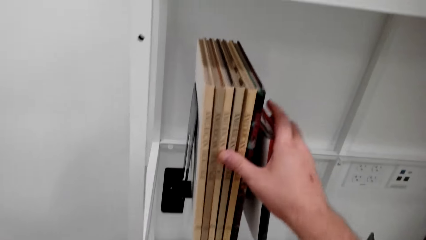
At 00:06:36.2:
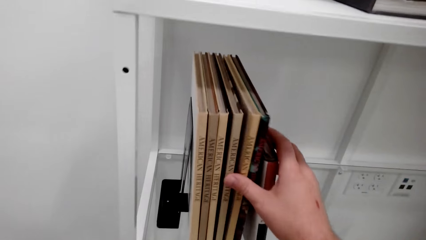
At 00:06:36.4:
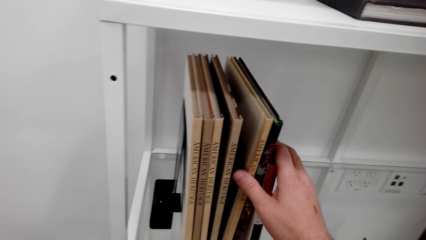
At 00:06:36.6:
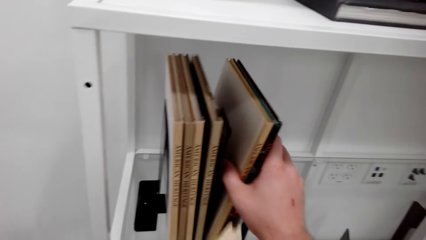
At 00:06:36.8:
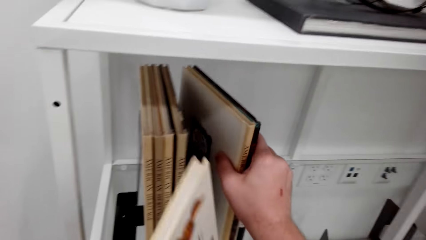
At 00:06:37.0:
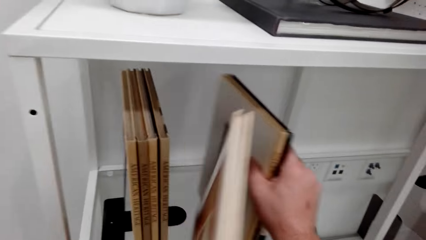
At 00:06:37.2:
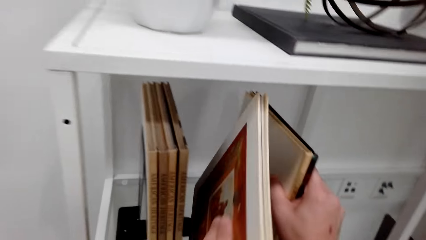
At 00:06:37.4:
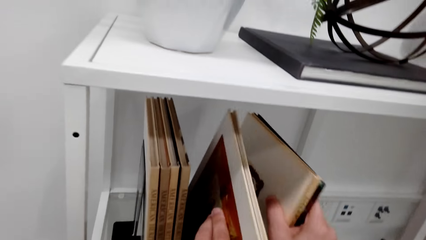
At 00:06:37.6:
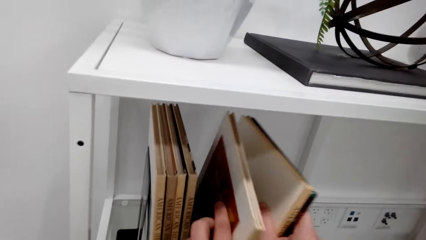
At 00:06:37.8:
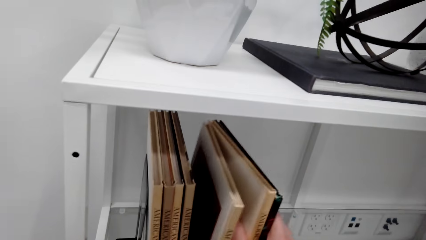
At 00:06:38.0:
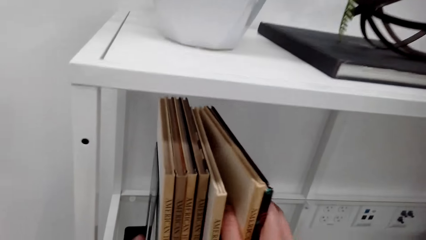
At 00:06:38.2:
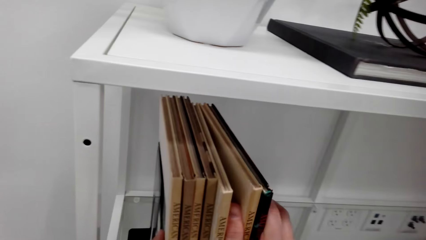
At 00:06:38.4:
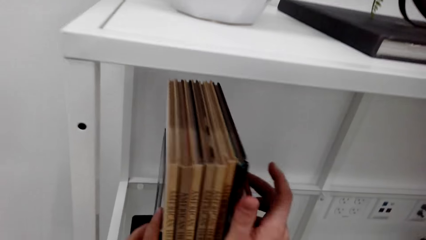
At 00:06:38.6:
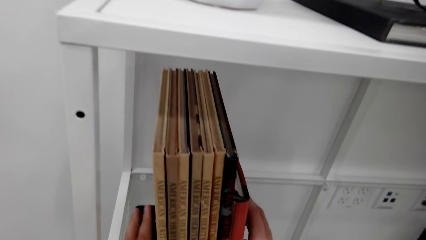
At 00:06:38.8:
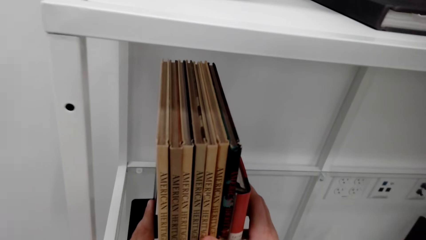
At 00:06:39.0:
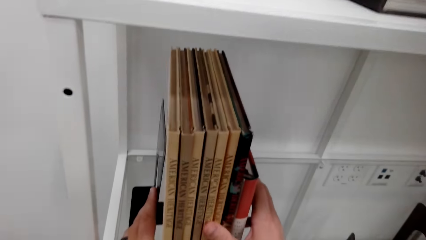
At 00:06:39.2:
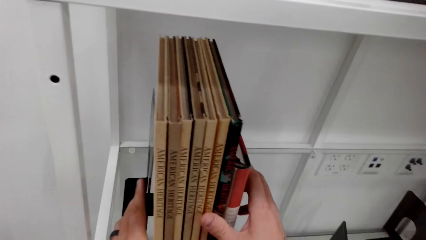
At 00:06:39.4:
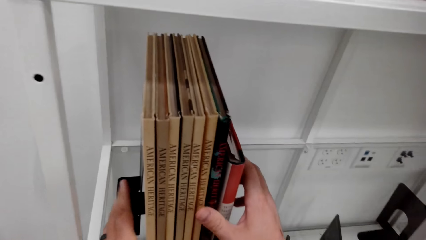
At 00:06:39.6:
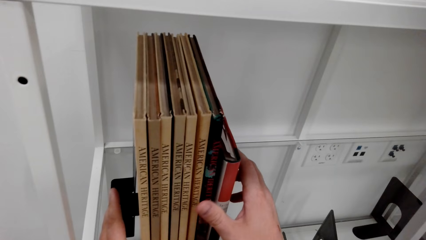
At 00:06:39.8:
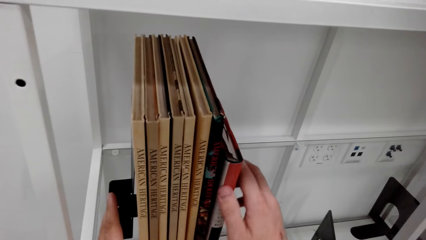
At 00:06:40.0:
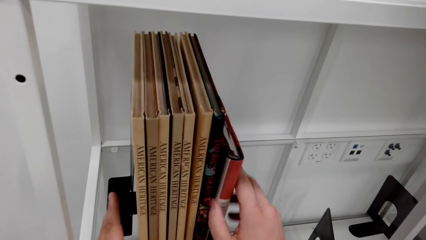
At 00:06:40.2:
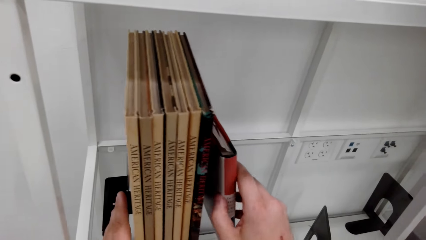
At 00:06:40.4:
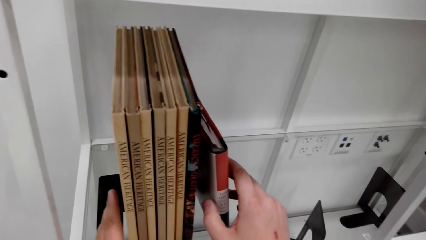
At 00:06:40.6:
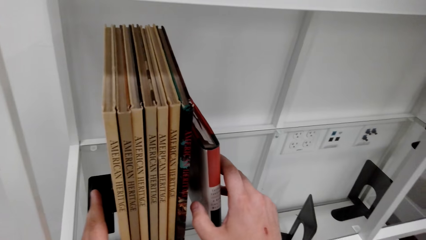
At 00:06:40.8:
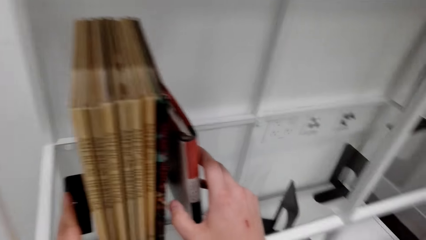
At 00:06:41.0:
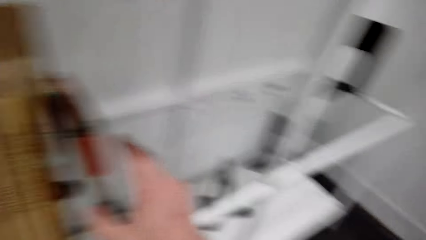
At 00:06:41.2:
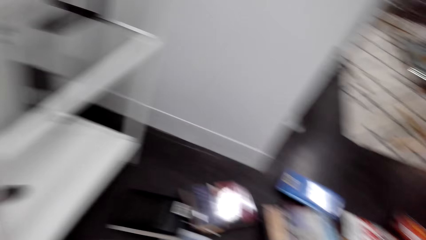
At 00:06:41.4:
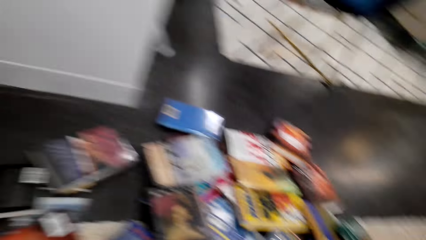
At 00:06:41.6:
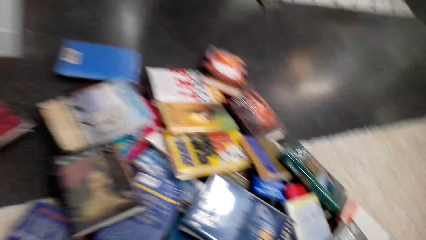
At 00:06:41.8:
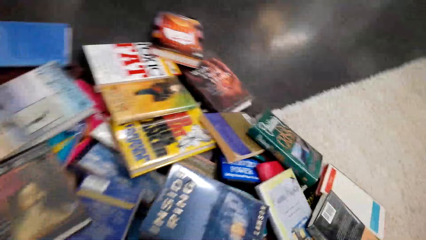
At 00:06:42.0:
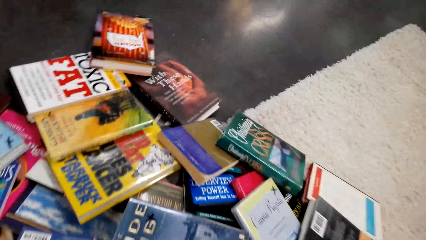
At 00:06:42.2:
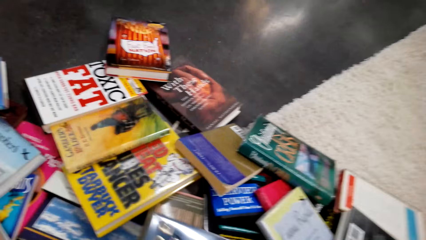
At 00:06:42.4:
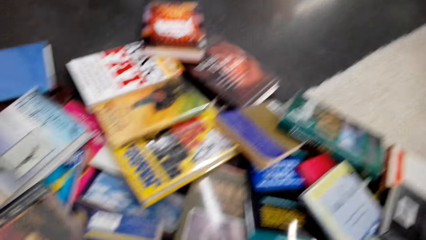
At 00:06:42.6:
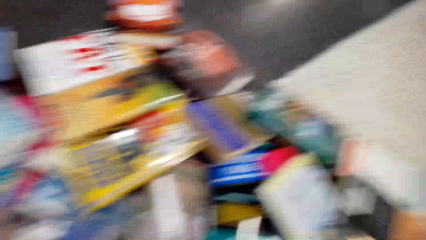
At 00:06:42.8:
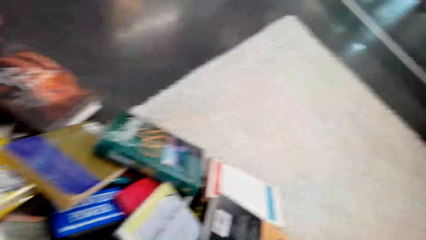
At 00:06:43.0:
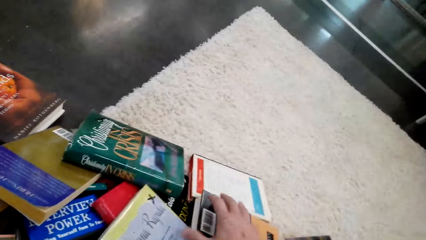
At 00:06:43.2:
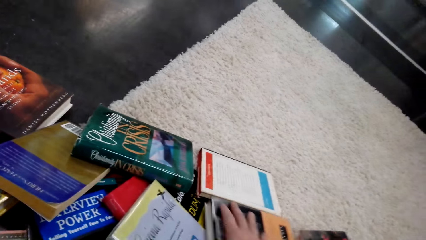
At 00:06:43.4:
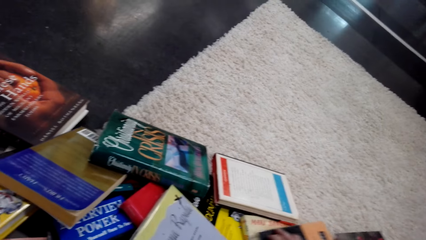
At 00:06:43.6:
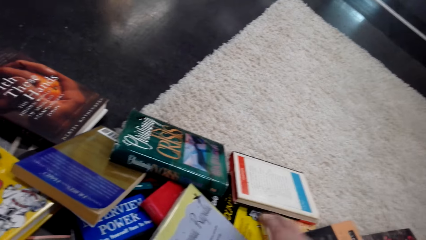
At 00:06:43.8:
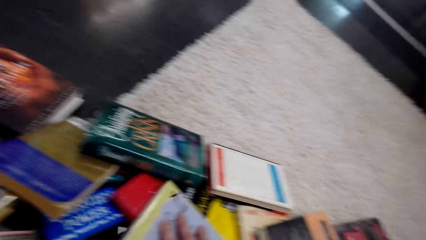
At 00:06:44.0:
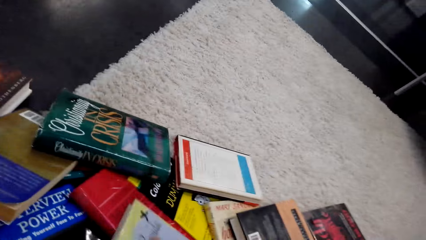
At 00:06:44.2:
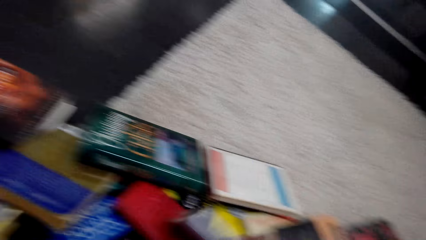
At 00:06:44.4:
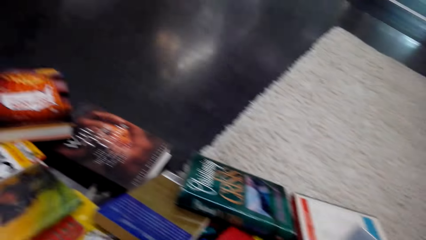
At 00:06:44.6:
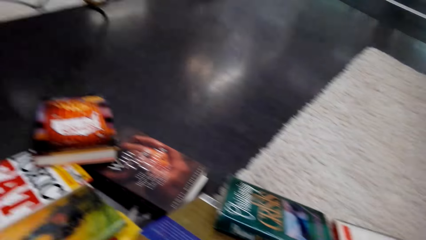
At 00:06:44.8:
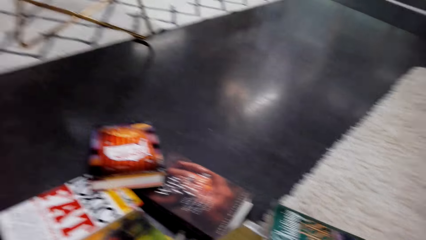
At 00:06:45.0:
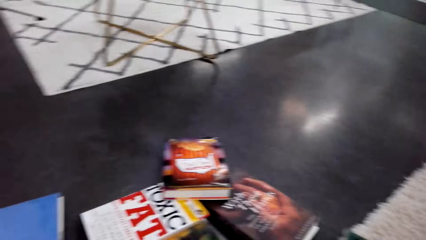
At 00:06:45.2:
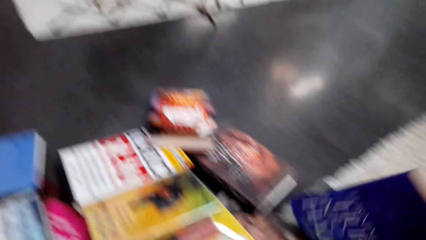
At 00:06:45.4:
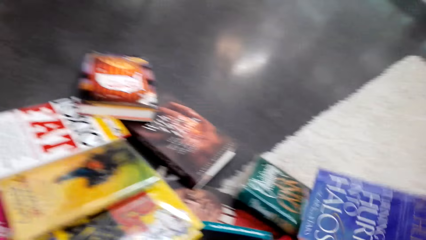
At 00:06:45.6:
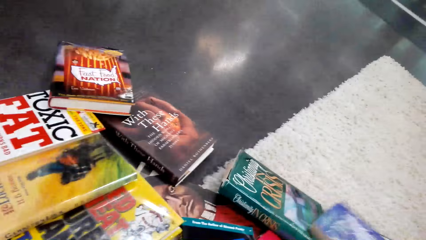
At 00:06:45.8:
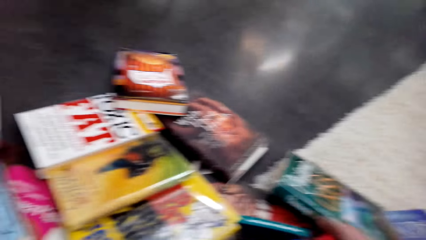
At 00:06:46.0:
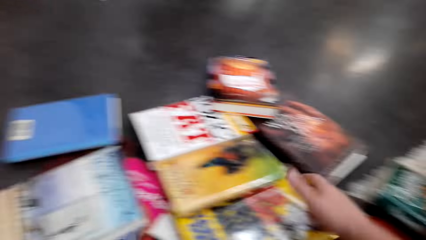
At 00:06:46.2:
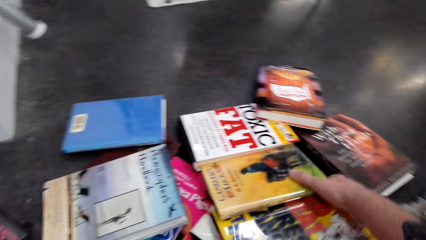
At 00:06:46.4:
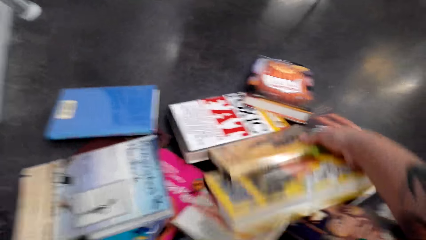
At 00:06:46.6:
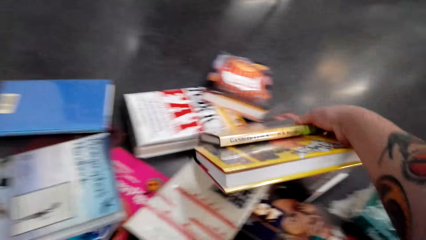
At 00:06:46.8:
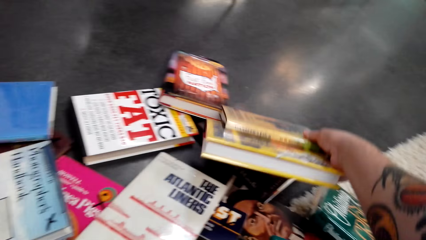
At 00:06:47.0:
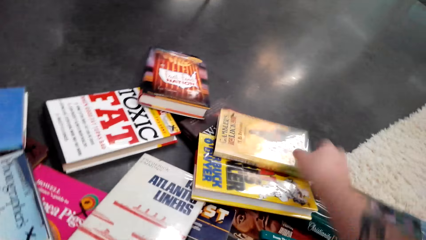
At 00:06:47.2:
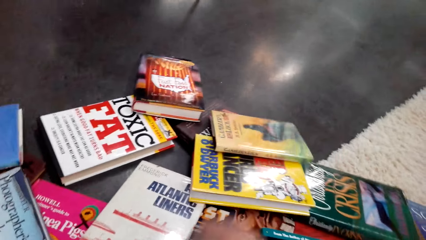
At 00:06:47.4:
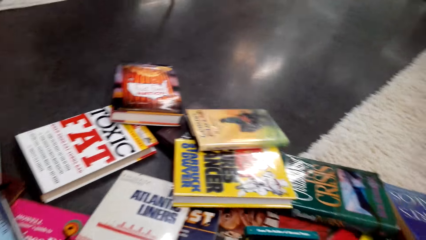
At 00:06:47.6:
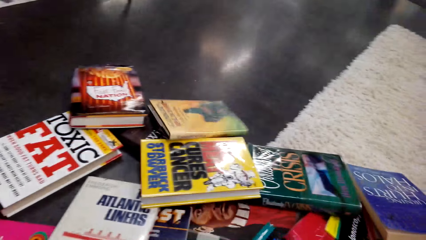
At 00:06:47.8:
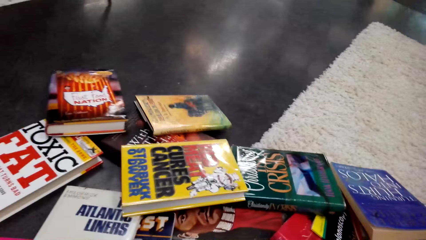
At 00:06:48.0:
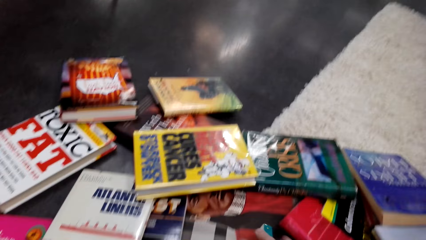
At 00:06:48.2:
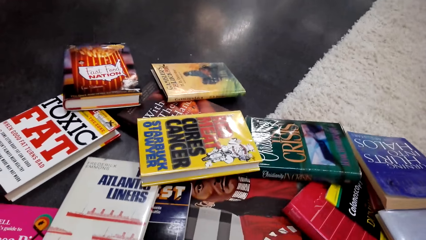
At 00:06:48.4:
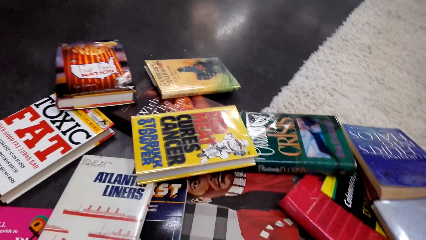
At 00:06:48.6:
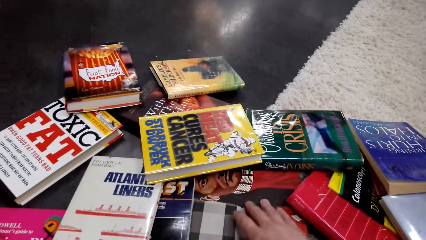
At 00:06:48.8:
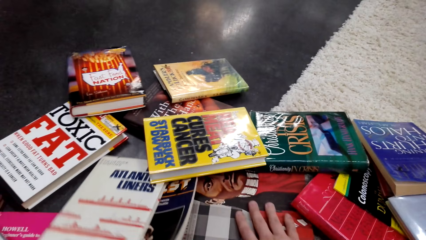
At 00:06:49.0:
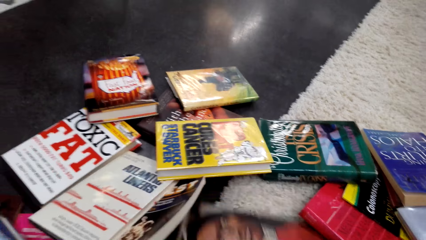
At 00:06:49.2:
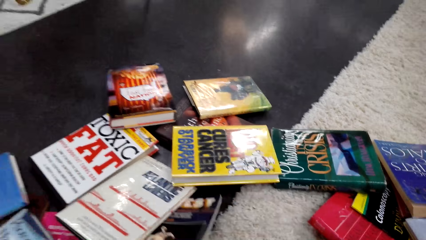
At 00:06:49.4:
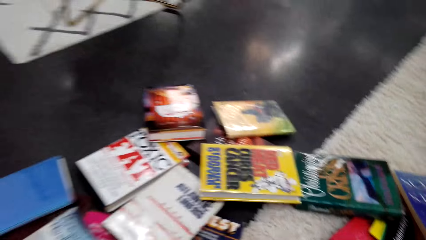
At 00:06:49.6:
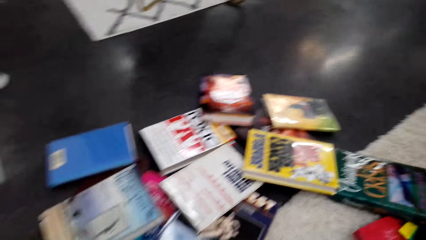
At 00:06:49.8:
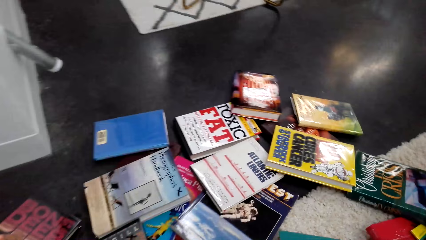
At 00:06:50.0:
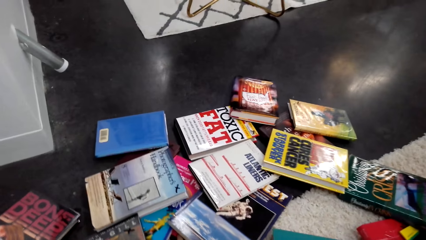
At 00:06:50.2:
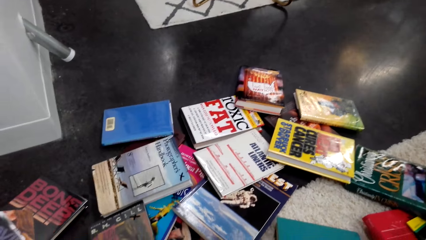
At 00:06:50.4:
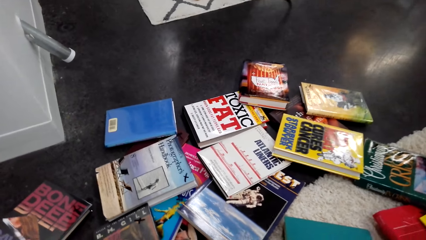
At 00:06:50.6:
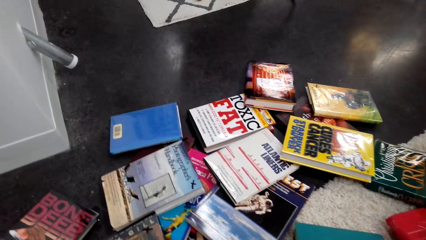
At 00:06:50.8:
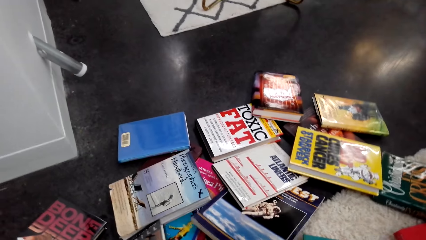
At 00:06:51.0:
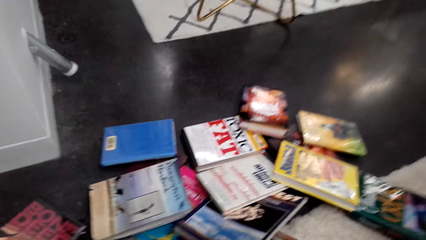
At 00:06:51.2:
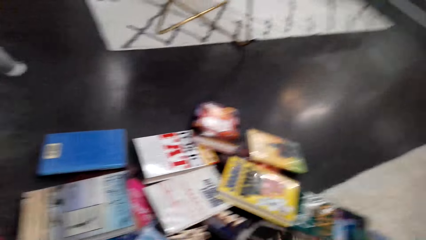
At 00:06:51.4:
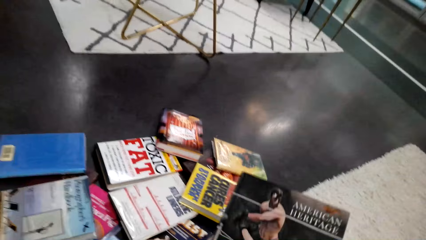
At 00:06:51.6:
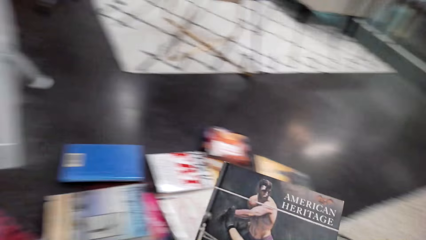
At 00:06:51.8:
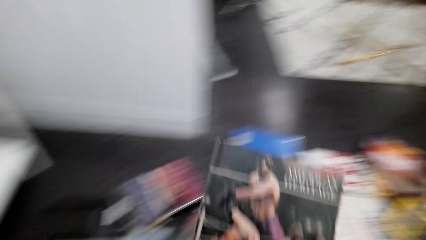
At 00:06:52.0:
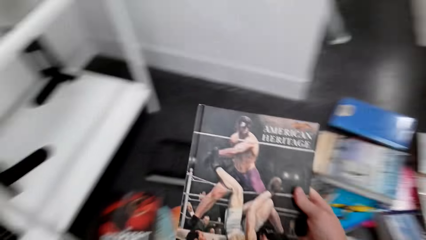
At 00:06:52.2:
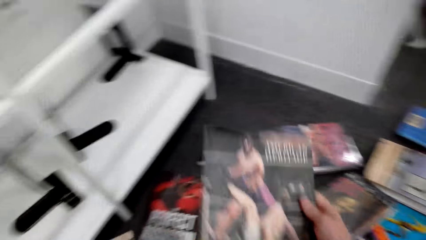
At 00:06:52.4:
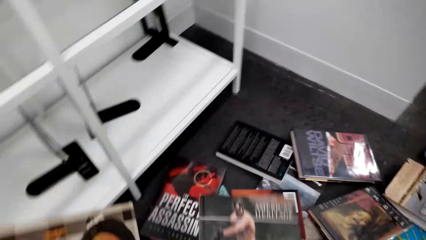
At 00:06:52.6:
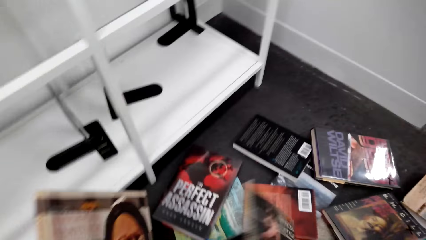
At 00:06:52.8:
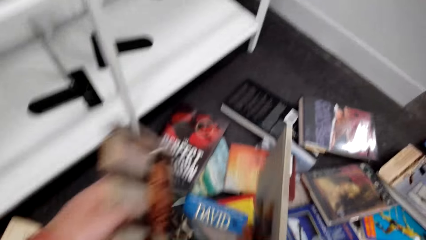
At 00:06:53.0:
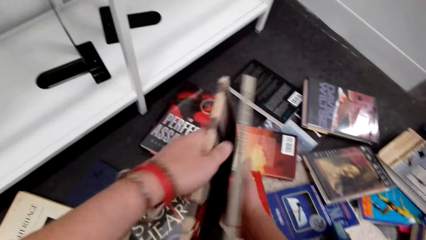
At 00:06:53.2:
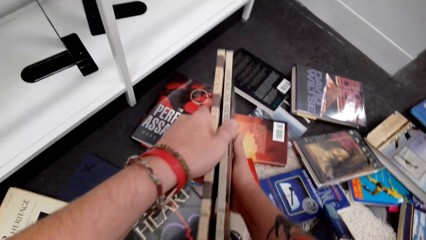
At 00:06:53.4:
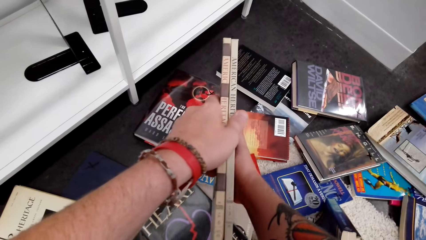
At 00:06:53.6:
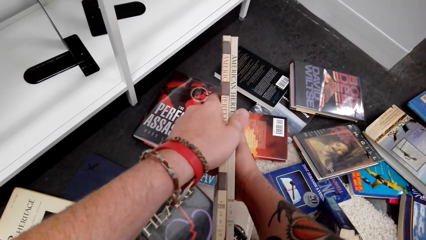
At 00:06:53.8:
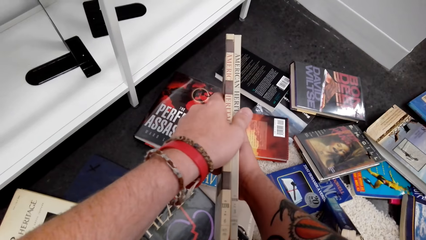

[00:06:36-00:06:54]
The camera wearer rearranges the books on the book shelf. They put the book on the book shelf. They look around. They pick the book. They search the book. They move the books. They pick the books from the floor.
